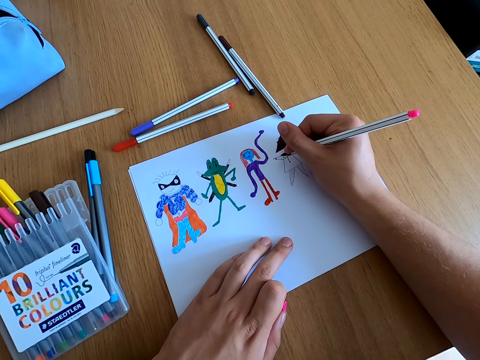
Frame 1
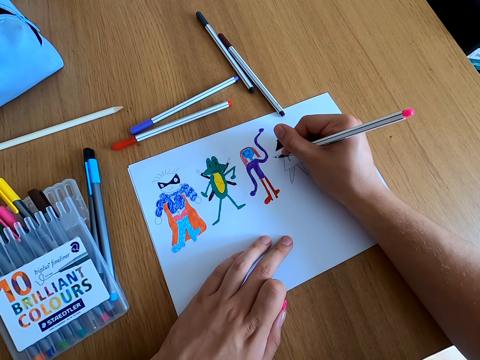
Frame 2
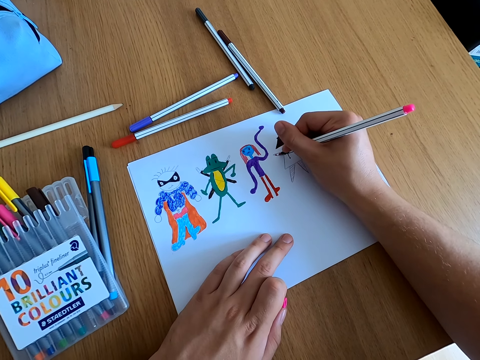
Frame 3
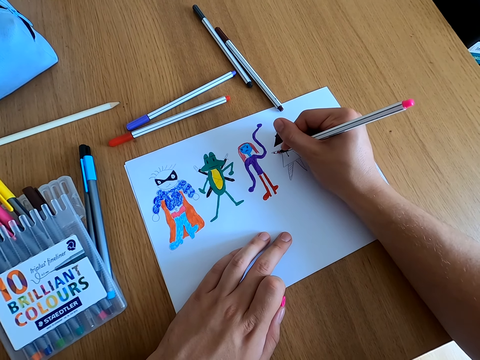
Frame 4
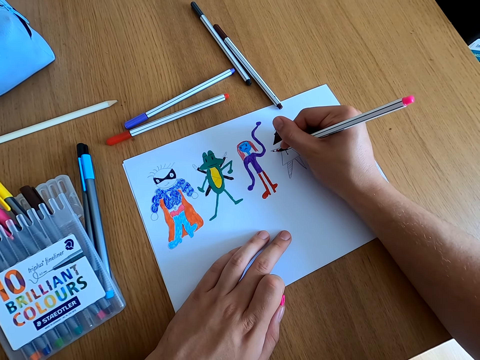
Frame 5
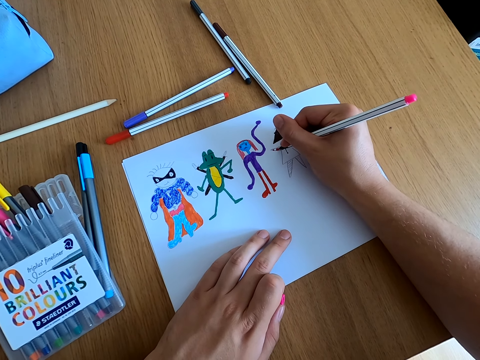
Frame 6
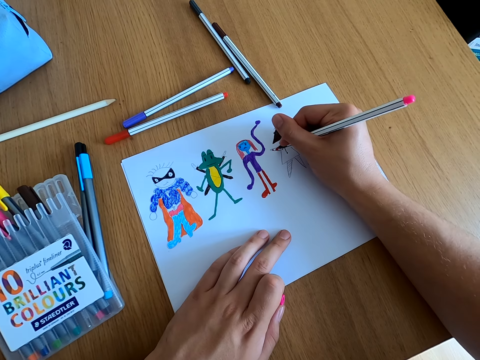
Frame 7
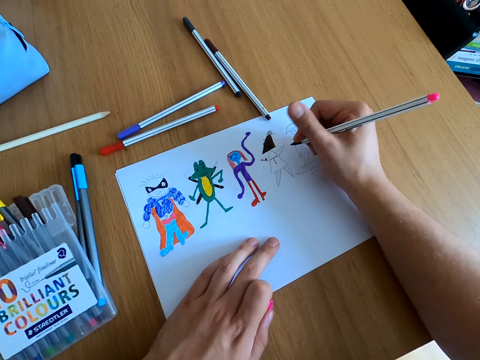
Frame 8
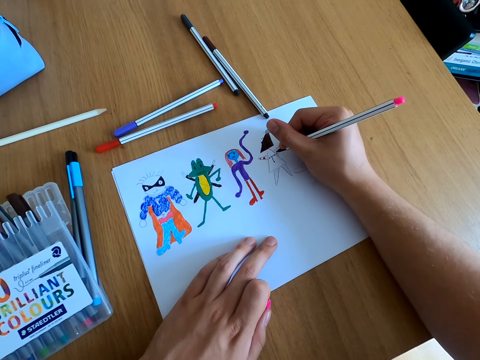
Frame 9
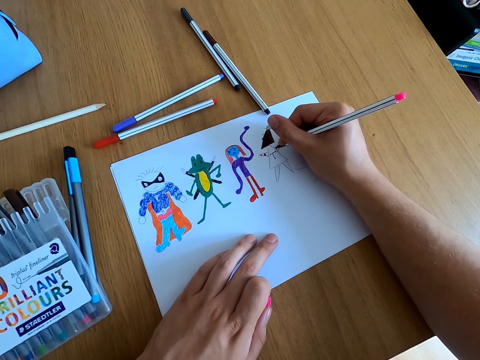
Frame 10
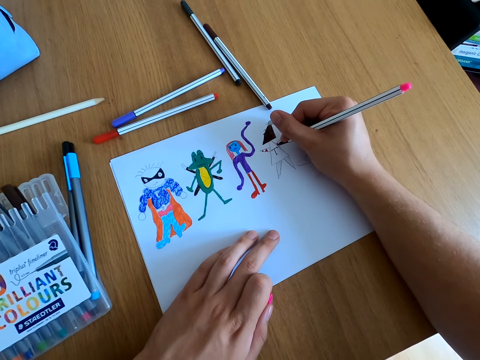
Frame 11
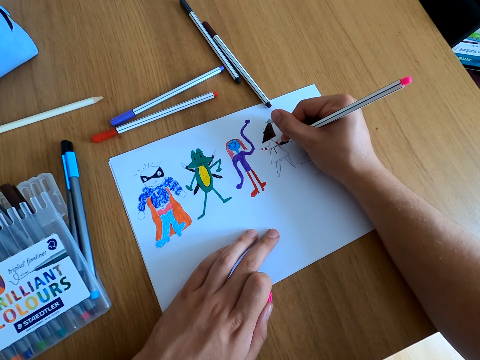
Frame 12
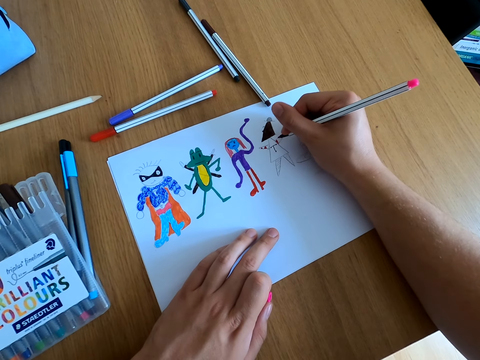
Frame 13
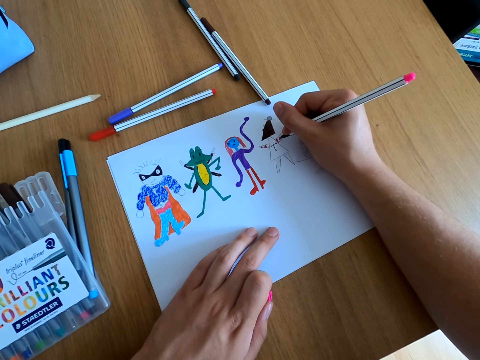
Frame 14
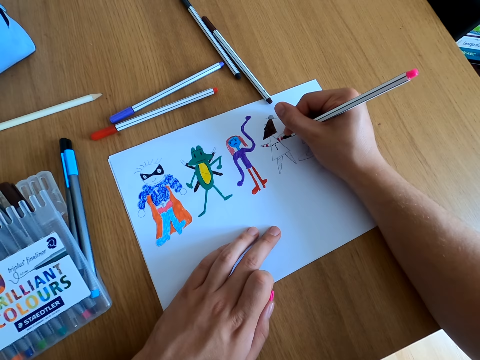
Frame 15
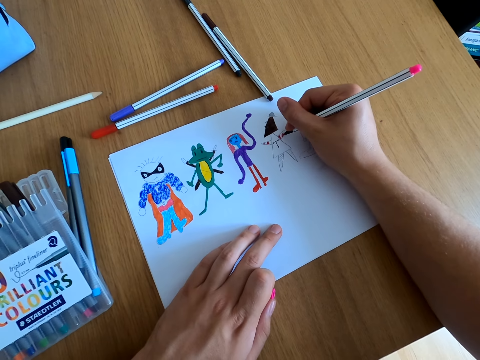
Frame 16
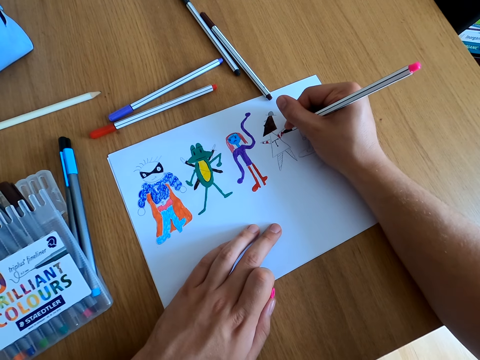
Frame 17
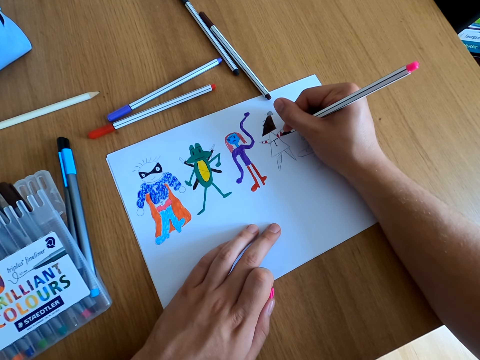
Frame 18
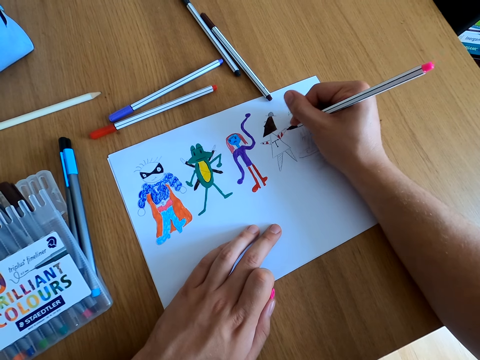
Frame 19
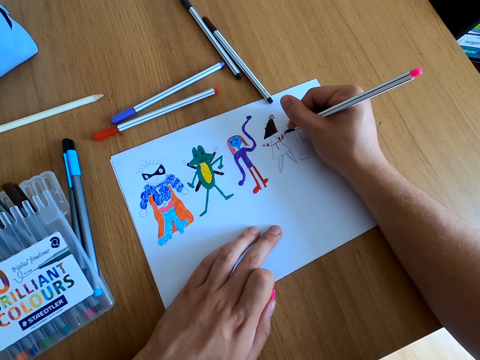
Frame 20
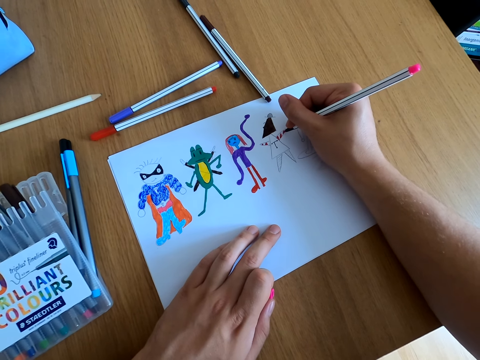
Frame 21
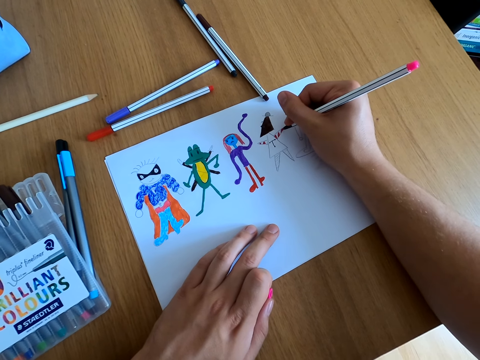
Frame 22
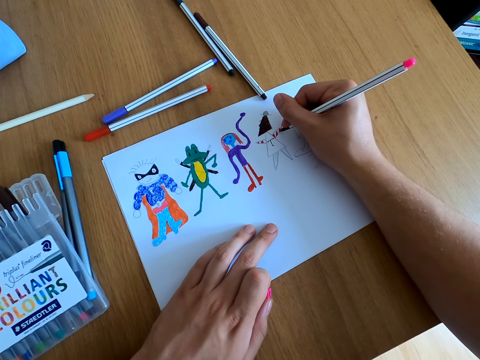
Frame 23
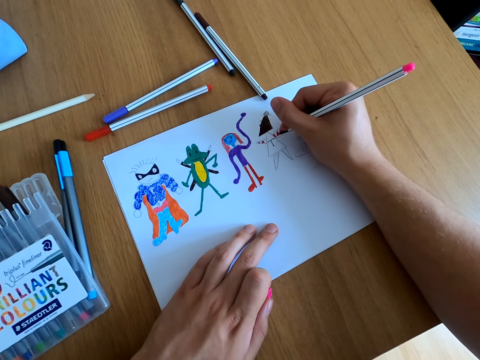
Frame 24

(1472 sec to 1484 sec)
The camera wearer starts to draw.

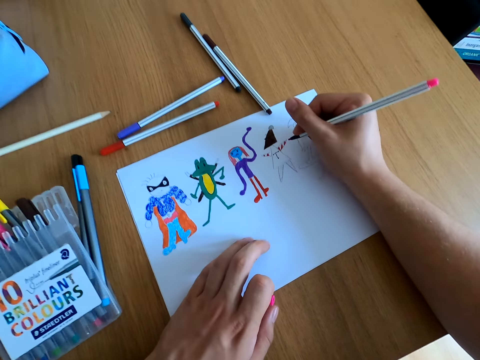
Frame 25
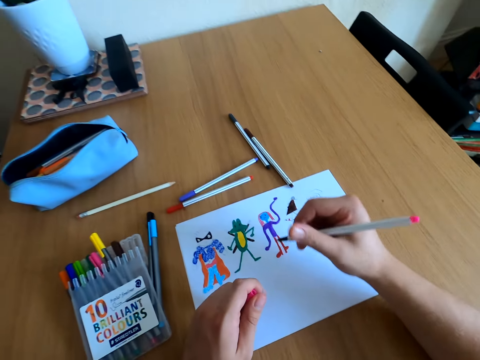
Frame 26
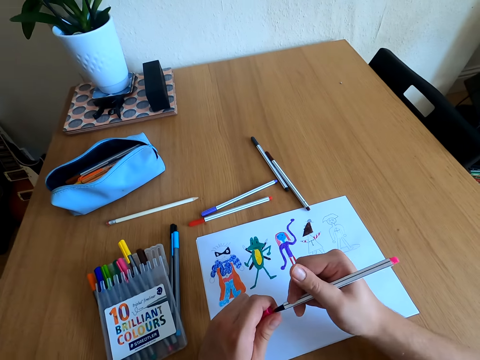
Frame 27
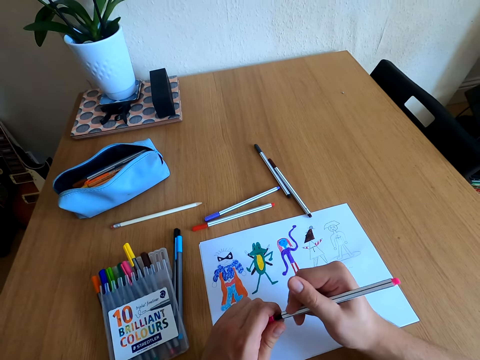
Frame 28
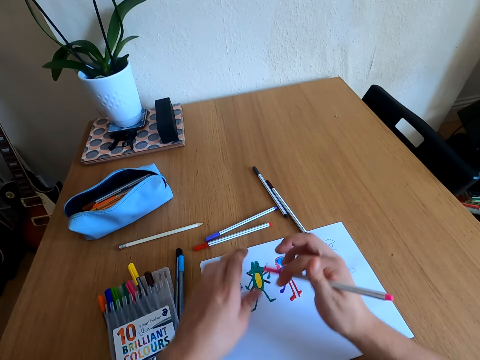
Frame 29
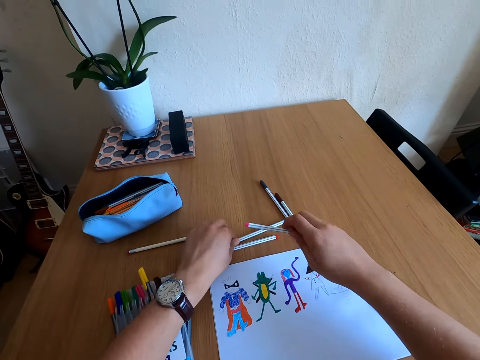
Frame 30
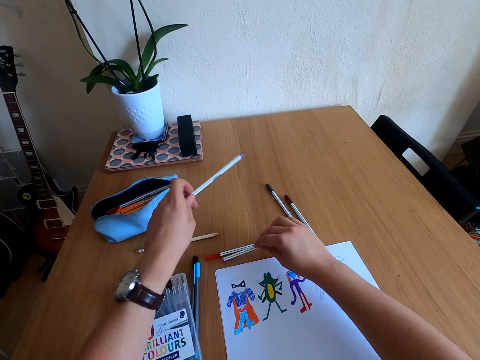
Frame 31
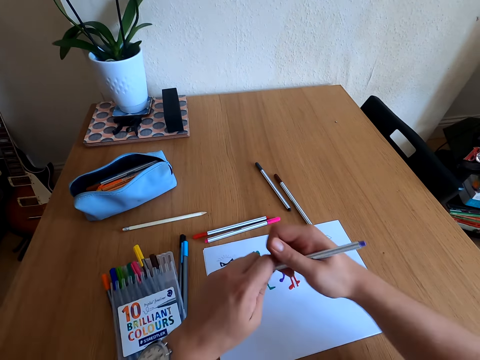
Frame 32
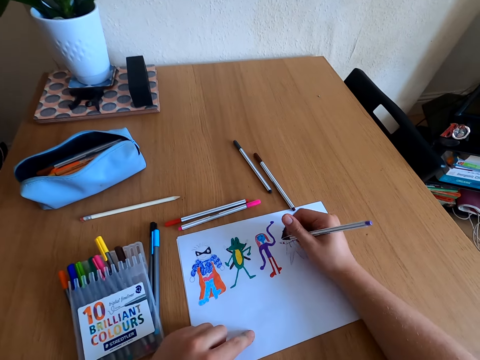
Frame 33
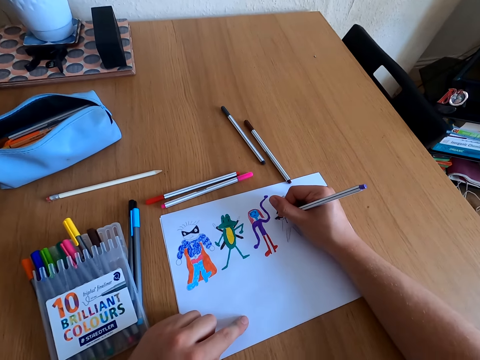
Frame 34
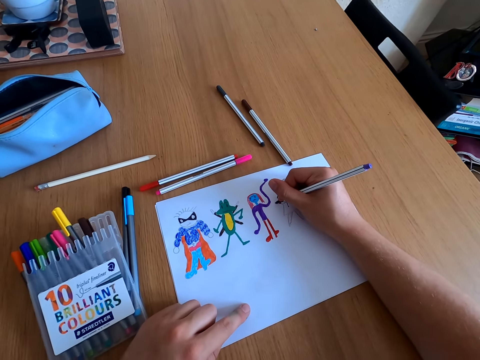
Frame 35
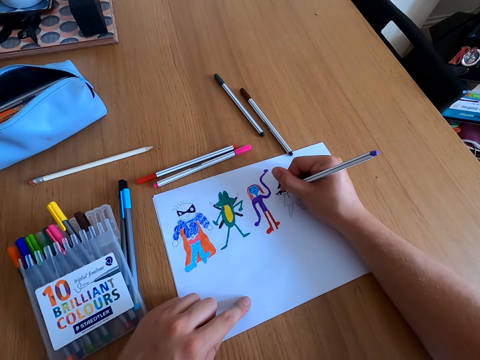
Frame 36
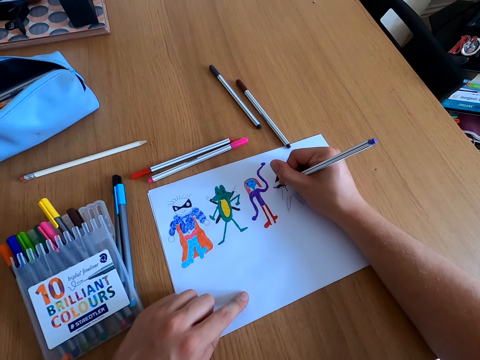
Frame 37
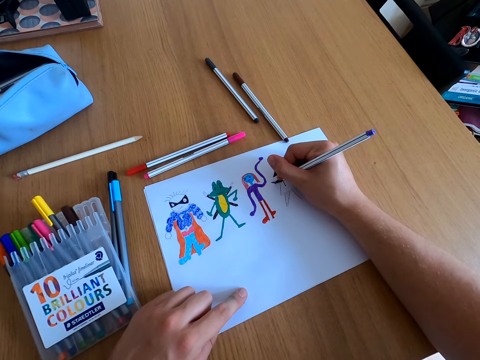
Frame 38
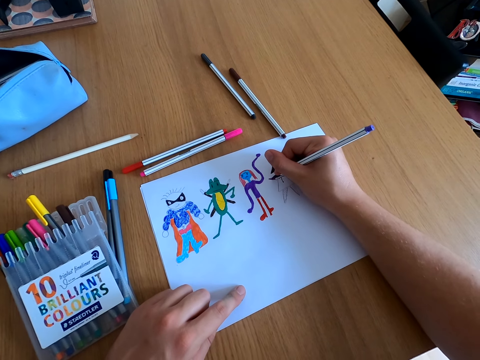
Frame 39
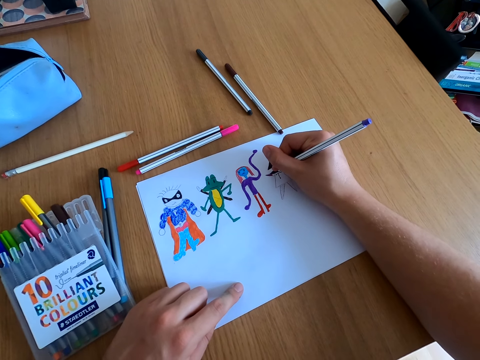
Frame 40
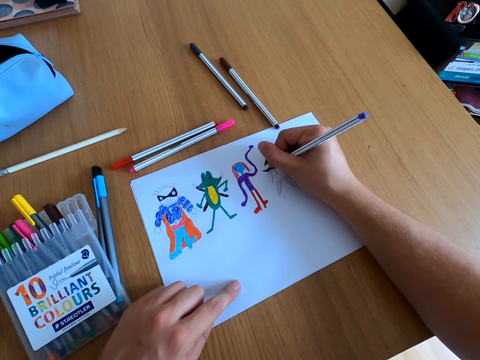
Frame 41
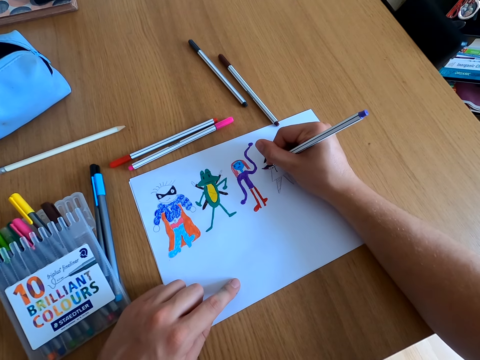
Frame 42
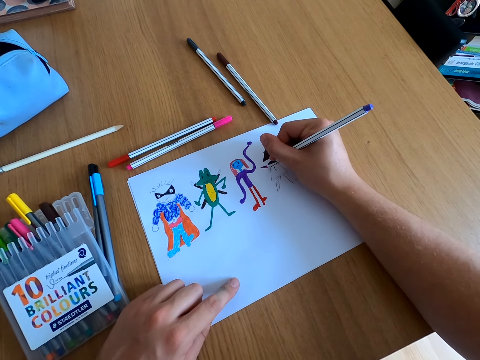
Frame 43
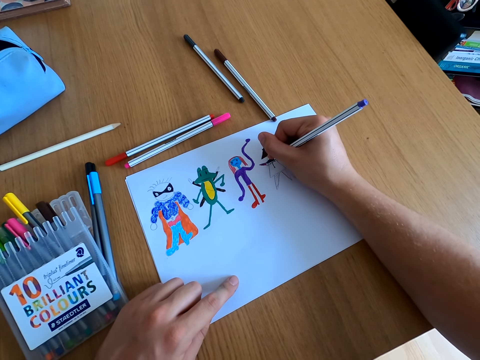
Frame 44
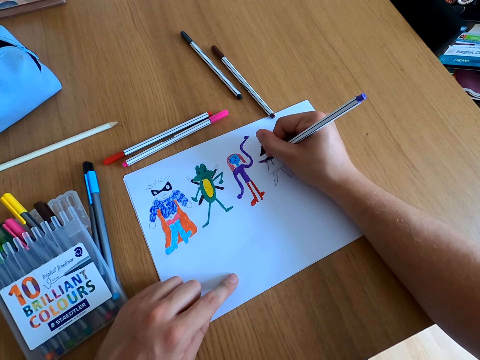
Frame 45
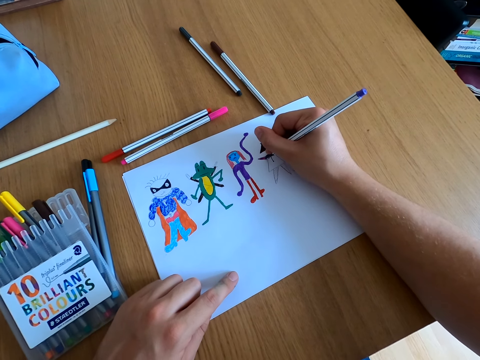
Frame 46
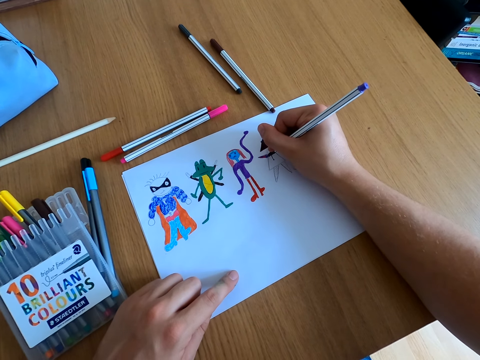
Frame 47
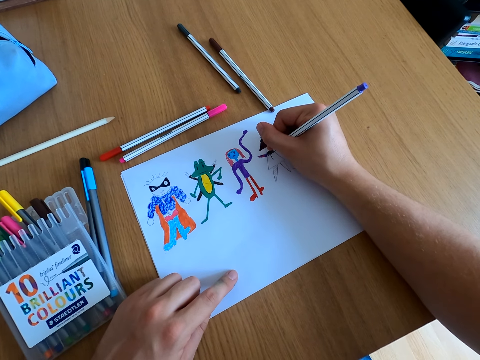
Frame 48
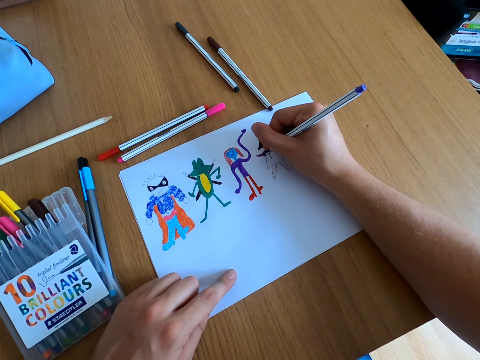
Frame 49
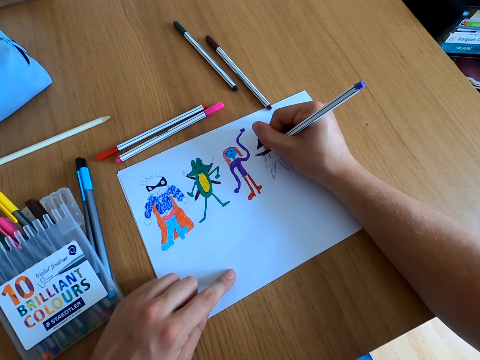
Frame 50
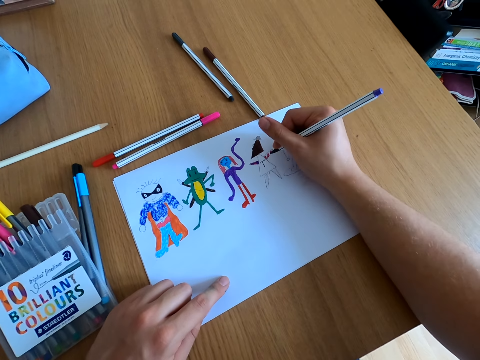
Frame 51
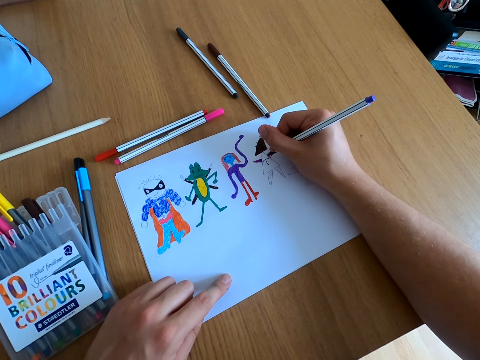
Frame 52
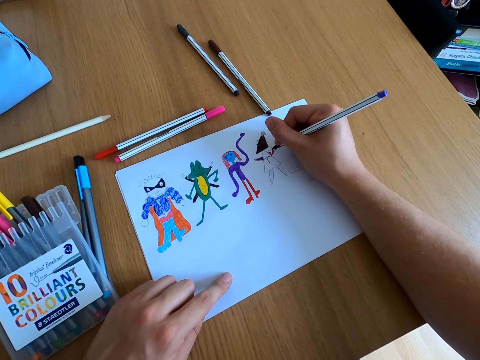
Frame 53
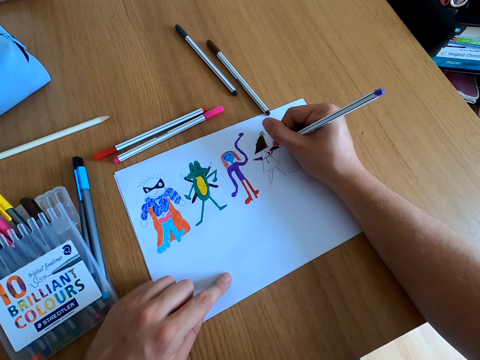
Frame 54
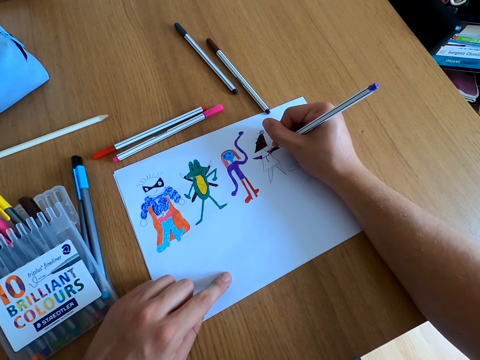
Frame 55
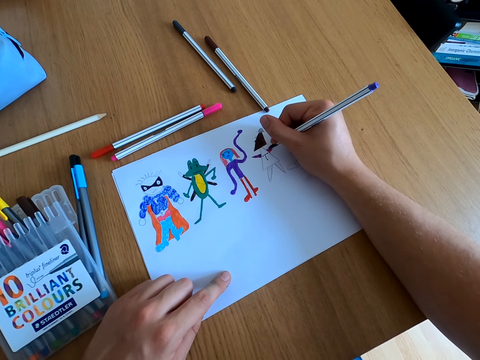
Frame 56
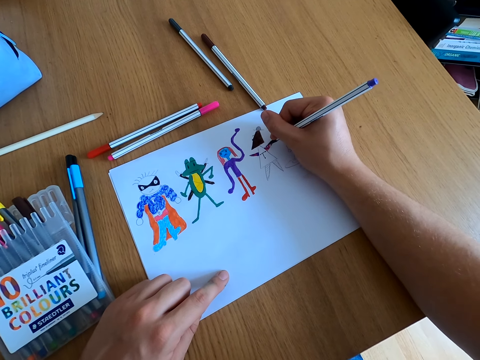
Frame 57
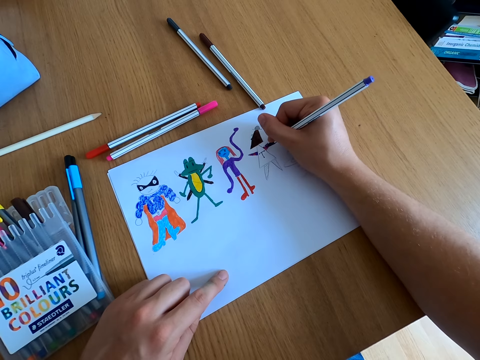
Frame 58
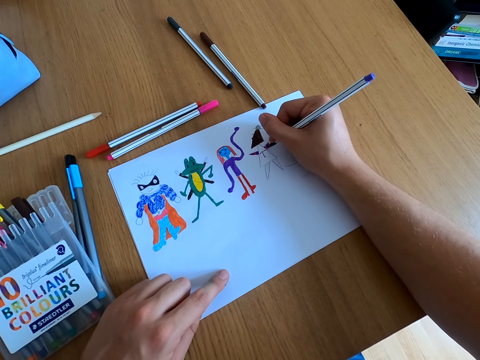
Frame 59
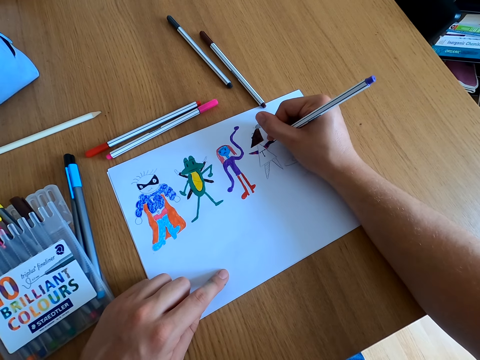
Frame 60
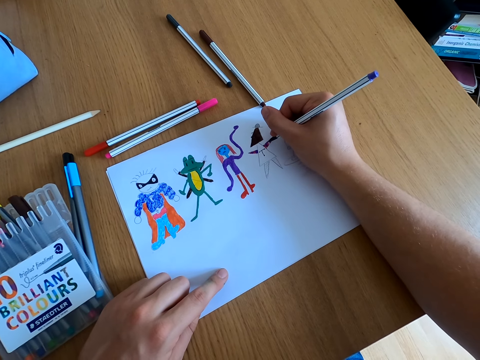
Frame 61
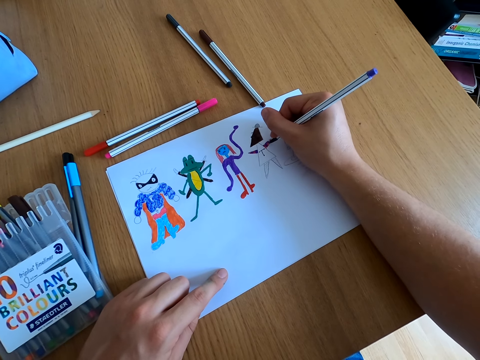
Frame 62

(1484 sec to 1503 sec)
The camera wearer closes the color pen lid. They pick up a color pen. They place a color pen on the table. They open the color pen lid. They color the drawing.
